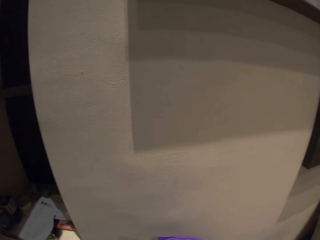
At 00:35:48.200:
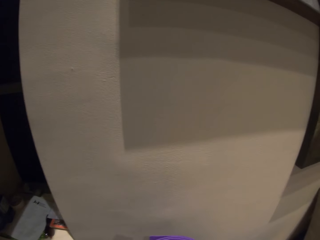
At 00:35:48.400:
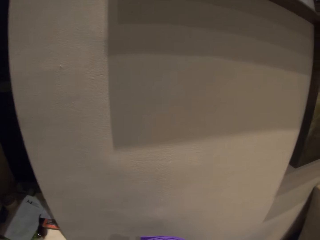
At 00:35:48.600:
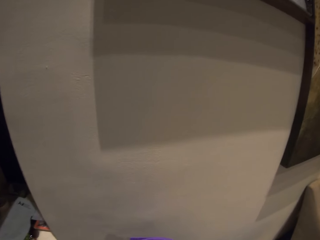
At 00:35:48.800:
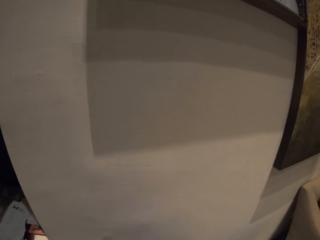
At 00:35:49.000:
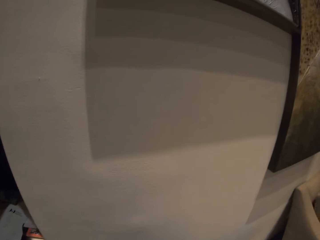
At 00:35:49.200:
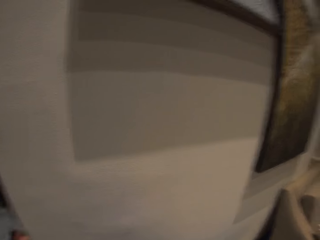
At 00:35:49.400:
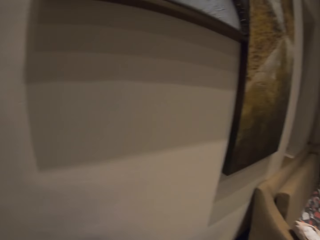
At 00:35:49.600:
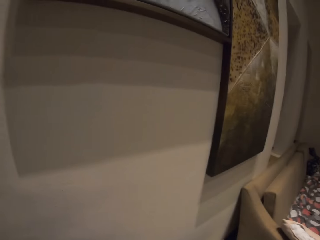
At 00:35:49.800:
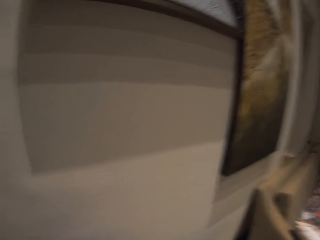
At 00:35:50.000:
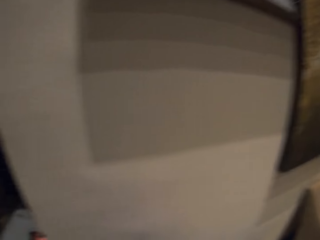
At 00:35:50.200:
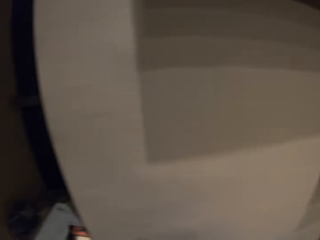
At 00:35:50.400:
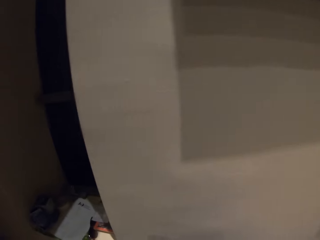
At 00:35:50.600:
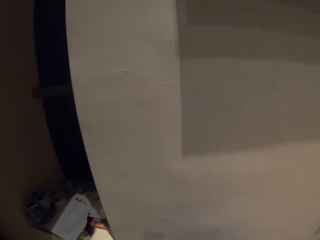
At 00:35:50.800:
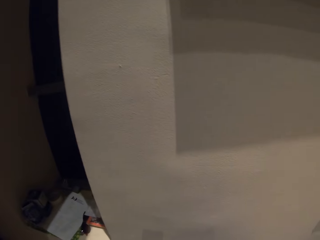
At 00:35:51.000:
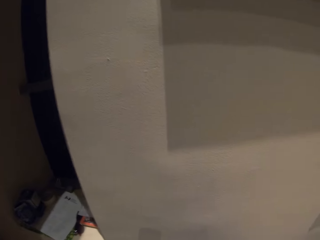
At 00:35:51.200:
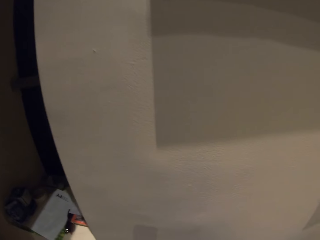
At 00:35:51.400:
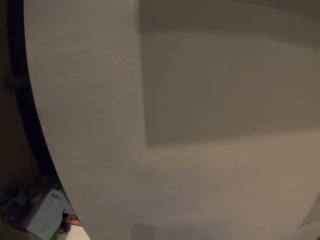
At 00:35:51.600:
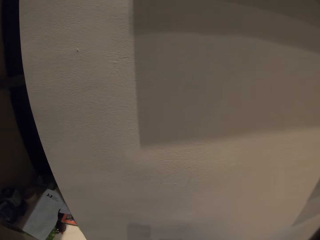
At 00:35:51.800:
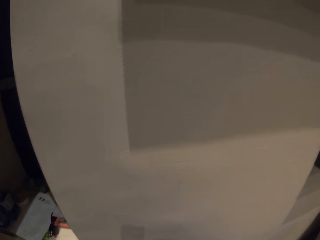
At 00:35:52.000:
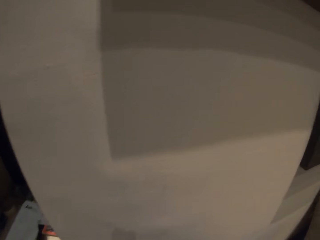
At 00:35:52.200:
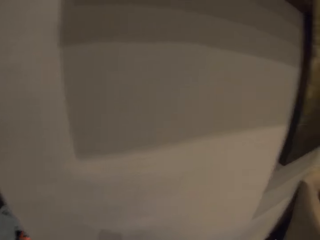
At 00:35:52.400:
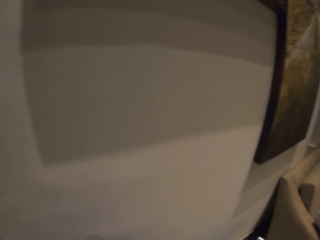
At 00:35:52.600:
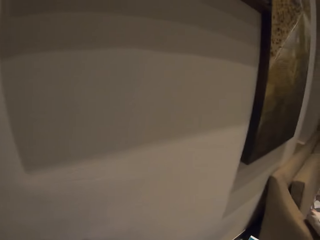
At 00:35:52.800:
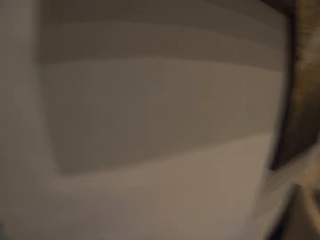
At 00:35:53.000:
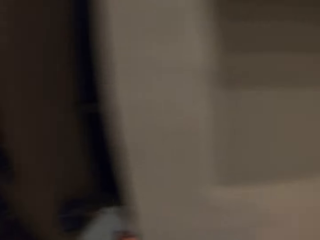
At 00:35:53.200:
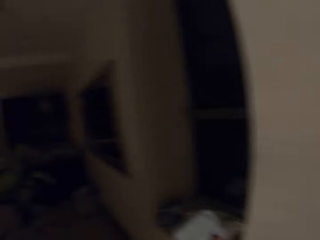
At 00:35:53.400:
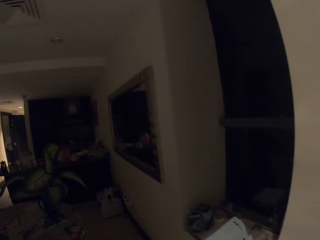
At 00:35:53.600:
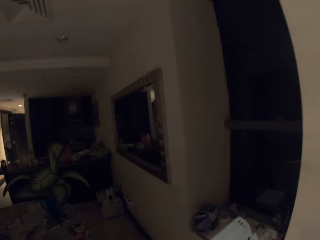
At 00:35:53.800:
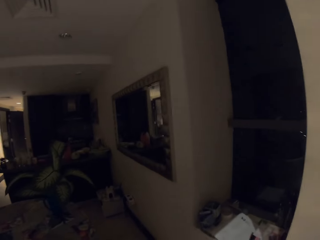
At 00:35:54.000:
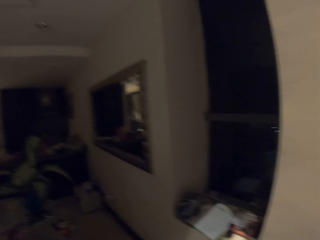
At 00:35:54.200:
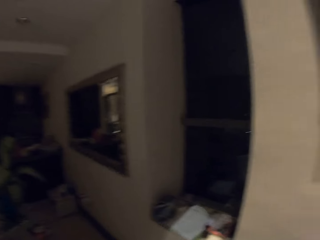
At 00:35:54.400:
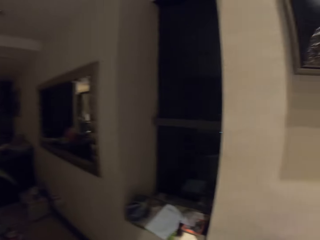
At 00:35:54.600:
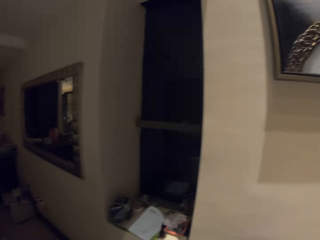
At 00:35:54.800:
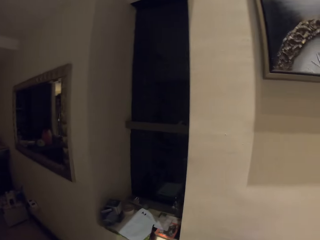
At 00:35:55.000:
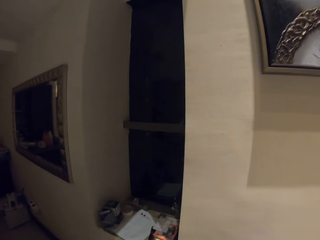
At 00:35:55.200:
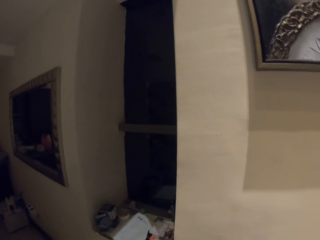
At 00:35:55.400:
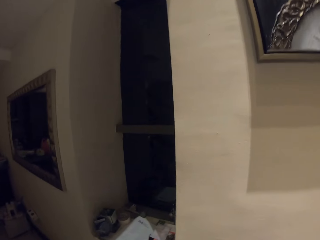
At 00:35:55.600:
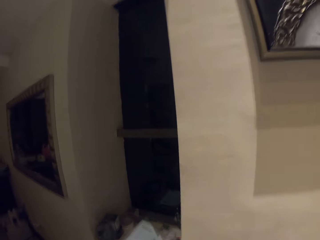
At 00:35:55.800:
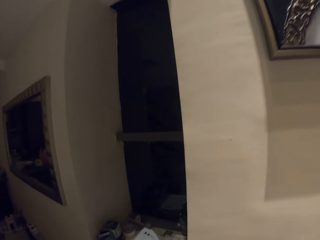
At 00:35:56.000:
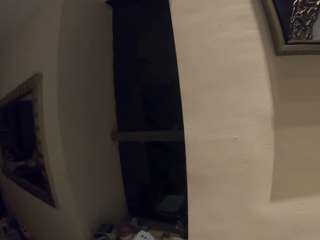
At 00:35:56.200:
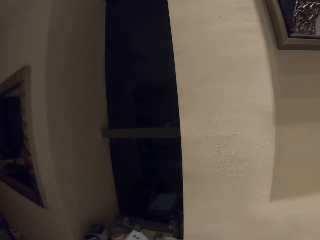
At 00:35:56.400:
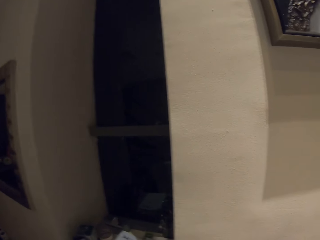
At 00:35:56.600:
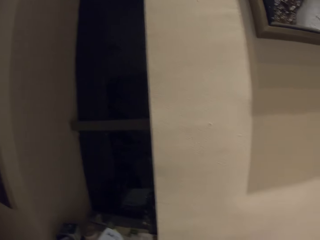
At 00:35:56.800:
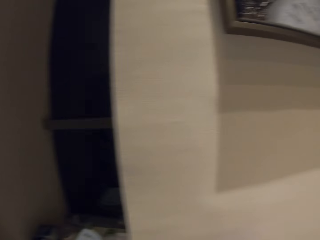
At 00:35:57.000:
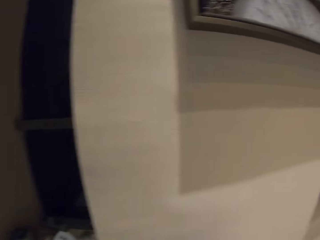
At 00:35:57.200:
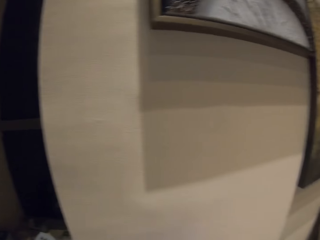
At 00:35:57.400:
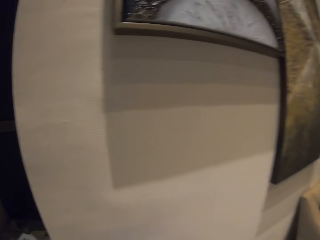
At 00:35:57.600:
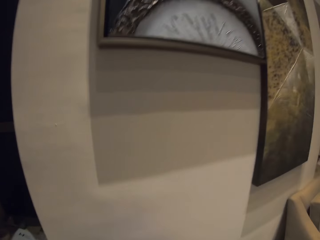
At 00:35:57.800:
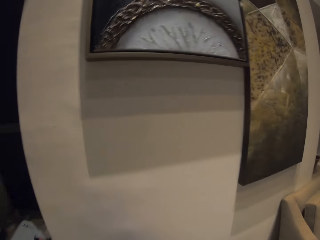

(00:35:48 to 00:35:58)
The camera wearer looks at the window.

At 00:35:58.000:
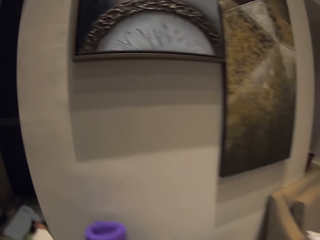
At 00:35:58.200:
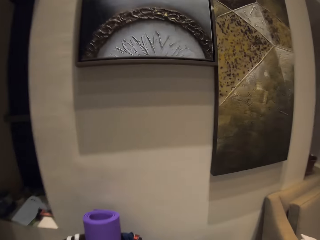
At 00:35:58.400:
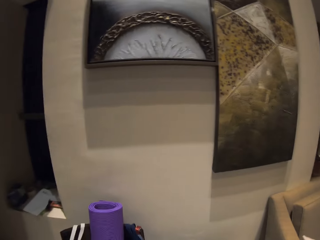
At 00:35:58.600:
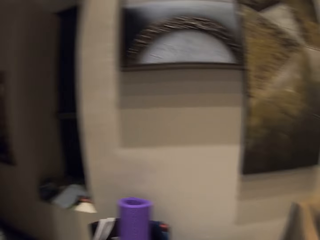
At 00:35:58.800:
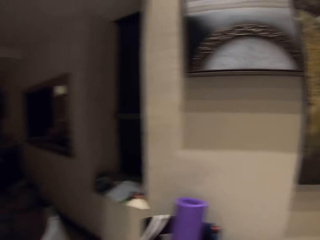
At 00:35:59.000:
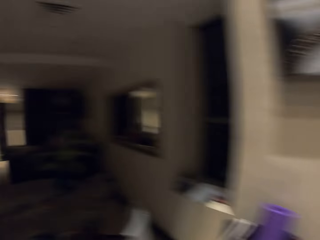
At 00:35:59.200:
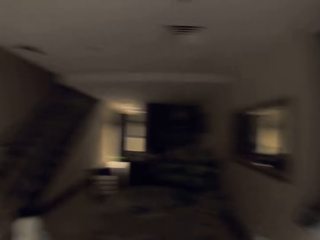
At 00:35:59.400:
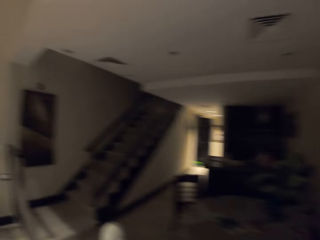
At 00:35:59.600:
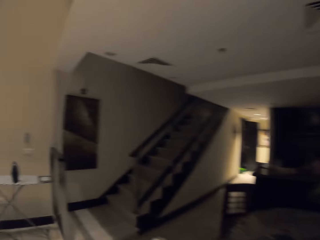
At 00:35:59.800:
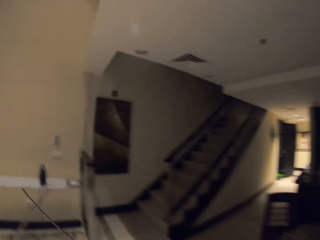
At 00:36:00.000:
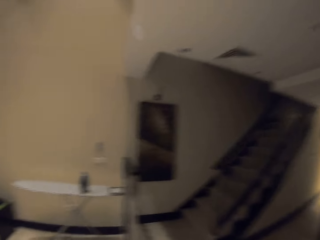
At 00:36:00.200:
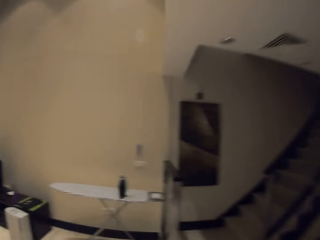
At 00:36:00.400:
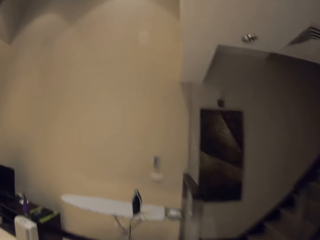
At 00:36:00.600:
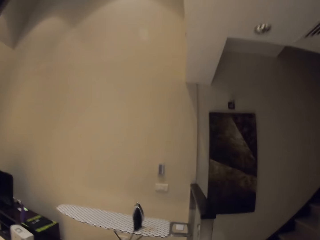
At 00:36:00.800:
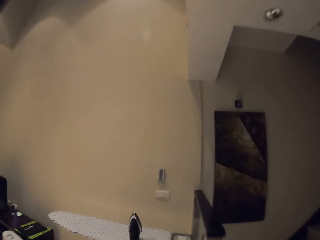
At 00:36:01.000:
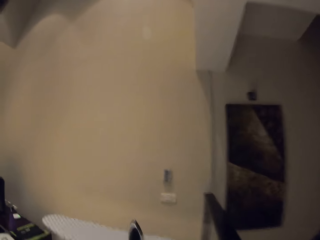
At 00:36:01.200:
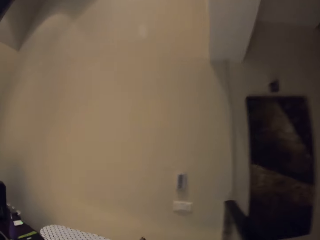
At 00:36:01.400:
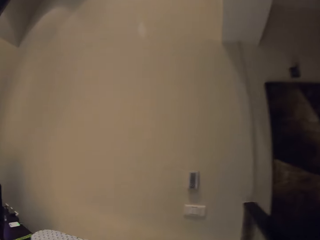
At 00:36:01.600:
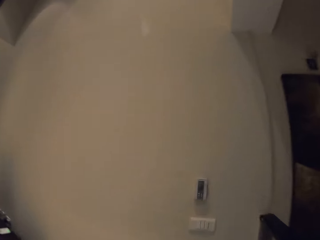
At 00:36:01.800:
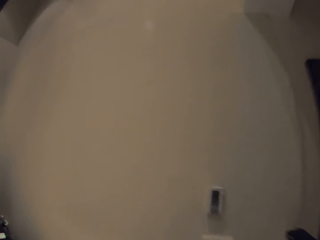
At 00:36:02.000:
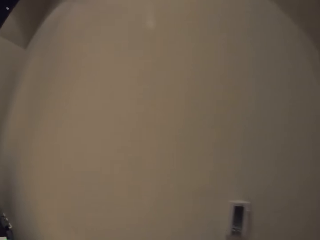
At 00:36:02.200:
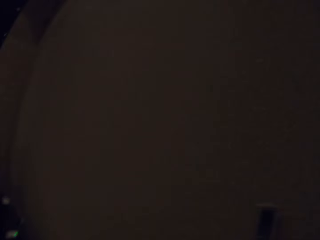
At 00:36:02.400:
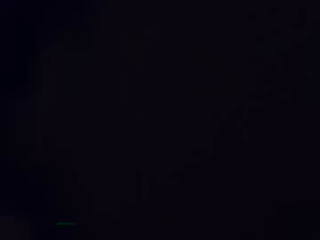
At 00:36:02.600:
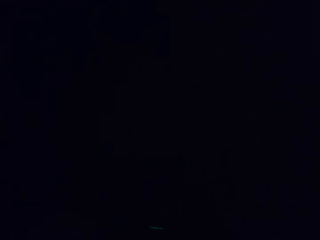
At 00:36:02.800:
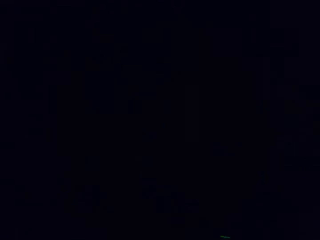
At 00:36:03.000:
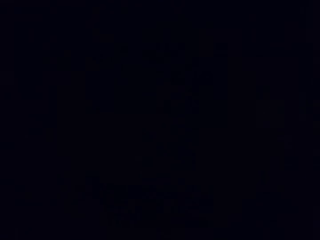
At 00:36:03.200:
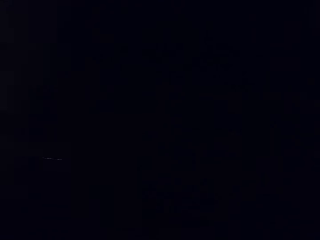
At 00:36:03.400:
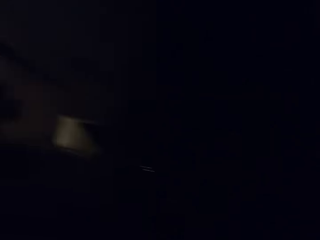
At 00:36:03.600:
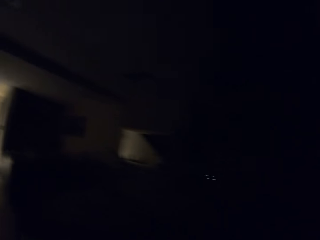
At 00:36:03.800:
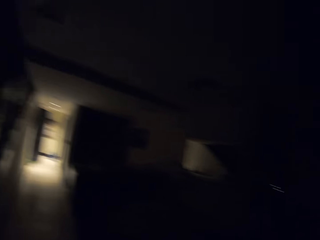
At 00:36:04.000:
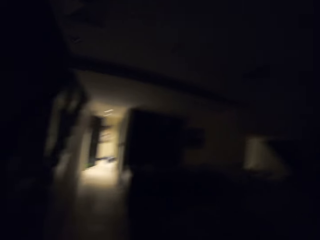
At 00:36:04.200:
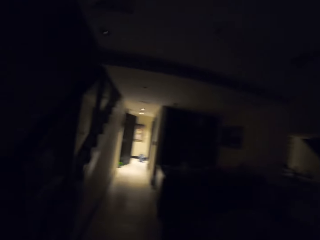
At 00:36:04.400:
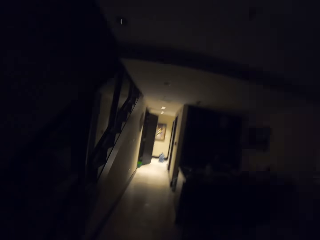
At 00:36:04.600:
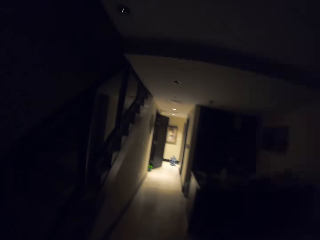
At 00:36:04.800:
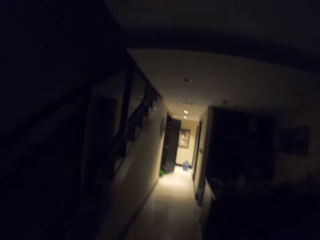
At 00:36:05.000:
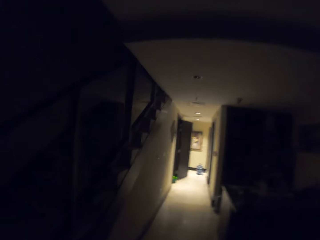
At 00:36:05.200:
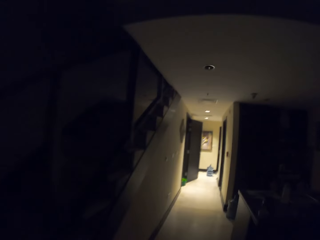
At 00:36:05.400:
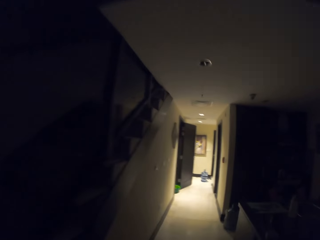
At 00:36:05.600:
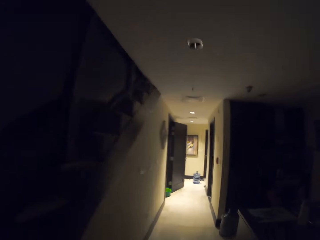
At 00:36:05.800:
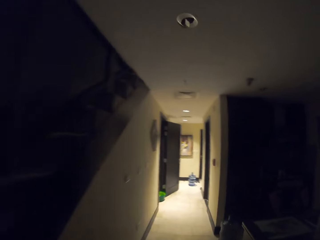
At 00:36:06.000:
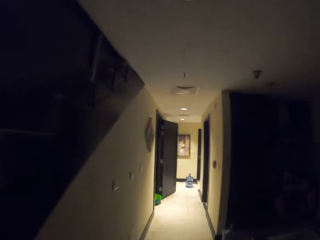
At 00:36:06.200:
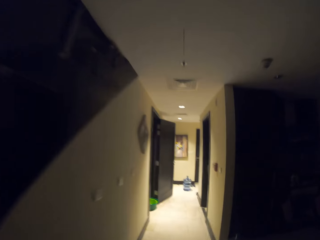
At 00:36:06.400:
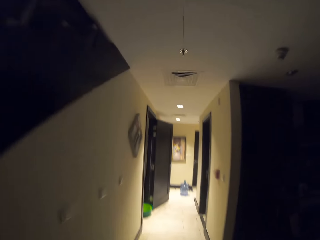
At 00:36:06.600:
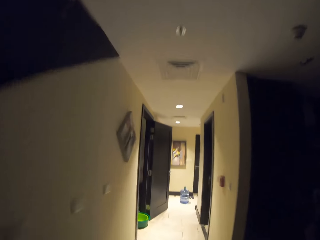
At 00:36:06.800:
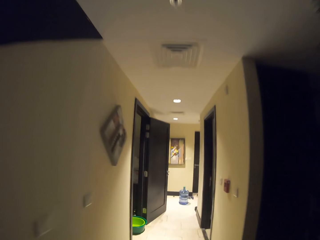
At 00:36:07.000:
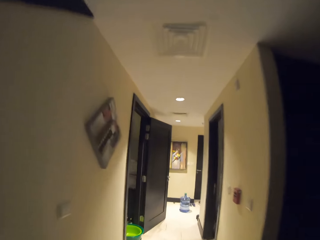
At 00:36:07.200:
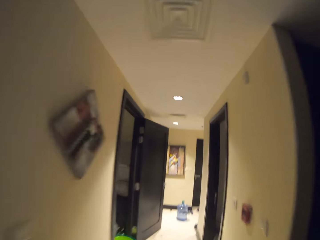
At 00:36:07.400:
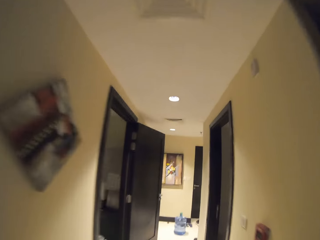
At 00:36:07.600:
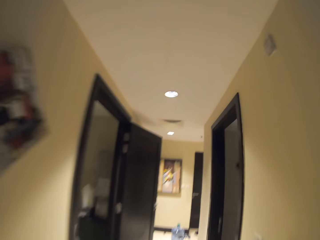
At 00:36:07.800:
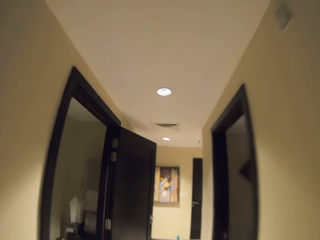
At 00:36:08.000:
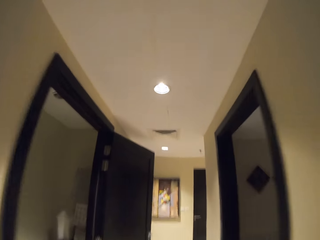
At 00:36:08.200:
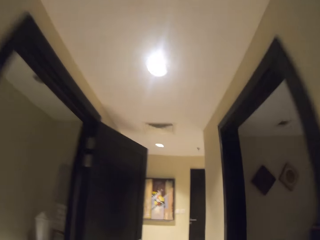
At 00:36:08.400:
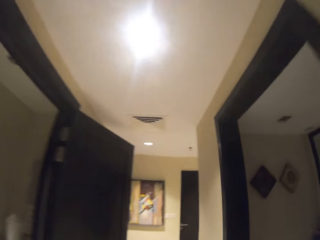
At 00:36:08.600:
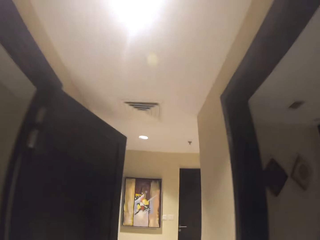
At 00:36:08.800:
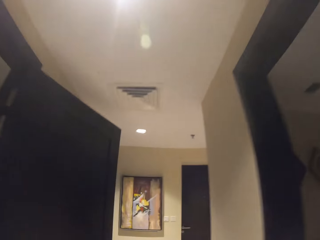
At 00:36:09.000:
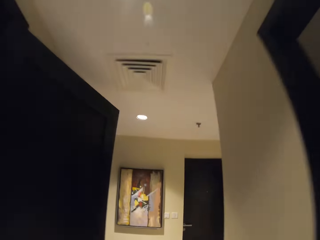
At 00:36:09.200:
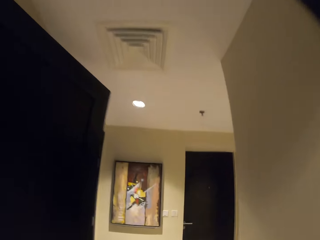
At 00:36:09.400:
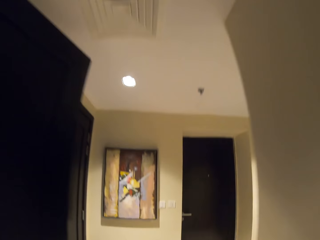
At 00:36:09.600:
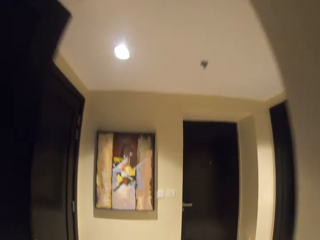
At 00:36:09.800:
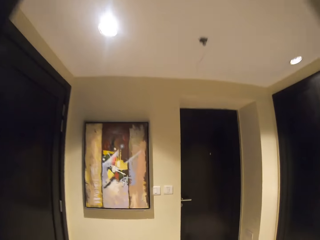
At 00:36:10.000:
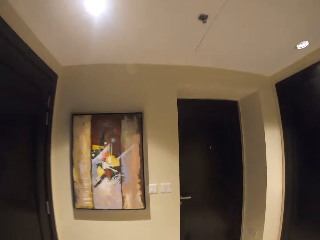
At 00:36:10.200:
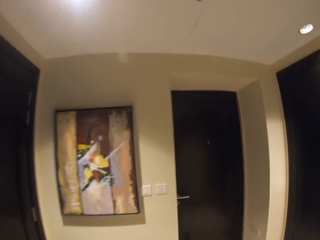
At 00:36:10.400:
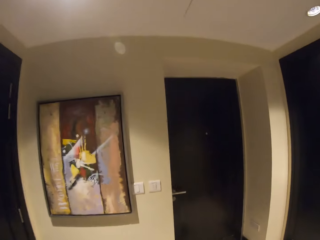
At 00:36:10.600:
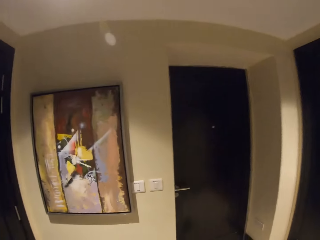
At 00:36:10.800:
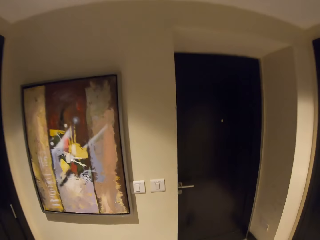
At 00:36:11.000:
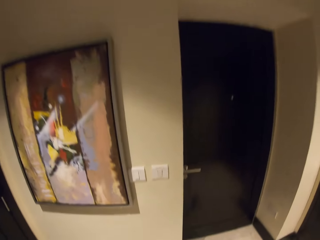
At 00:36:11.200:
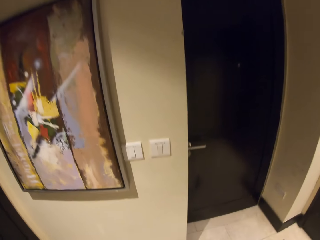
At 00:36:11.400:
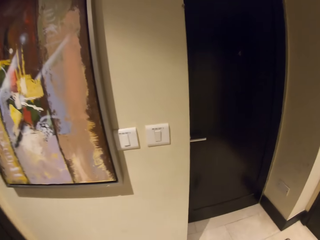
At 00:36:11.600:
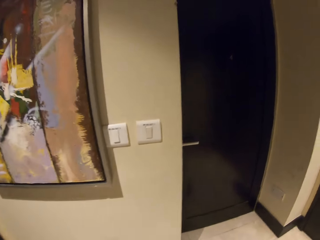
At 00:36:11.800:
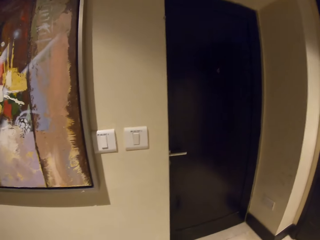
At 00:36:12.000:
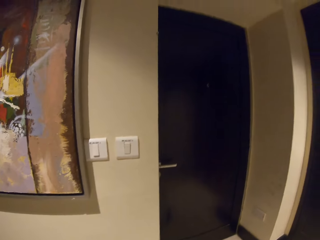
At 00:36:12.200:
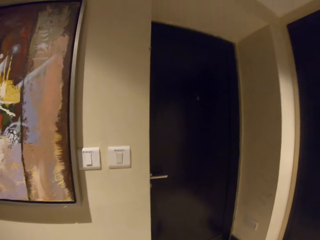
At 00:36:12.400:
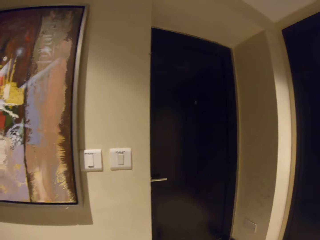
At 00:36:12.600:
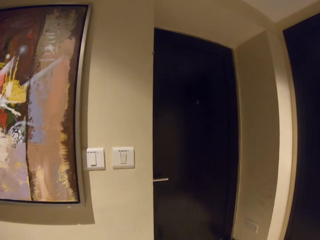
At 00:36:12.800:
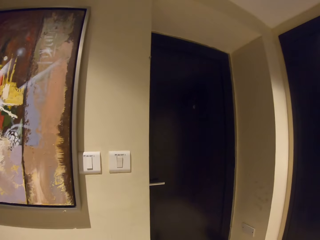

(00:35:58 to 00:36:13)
The camera wearer walks towards the ironing board. They switch off the light. They walk on the veranda.
